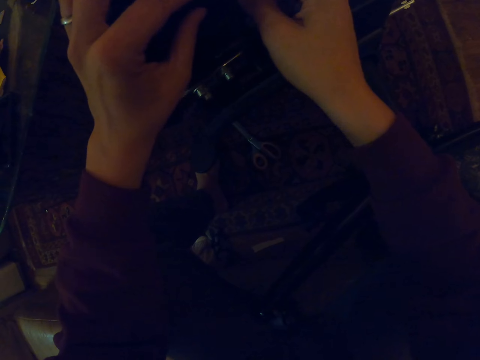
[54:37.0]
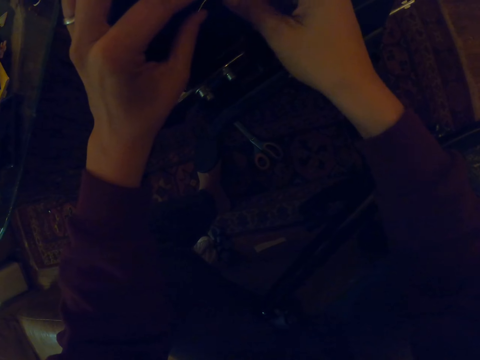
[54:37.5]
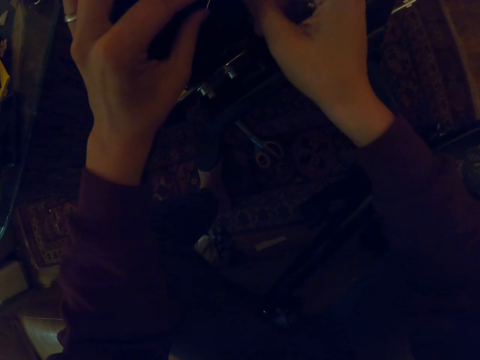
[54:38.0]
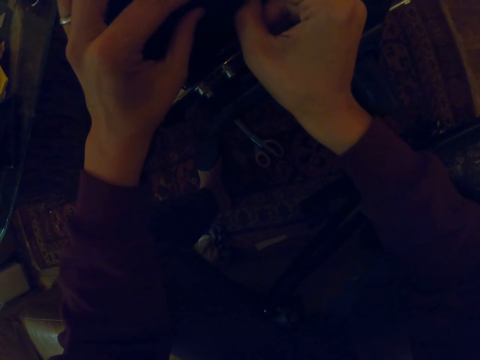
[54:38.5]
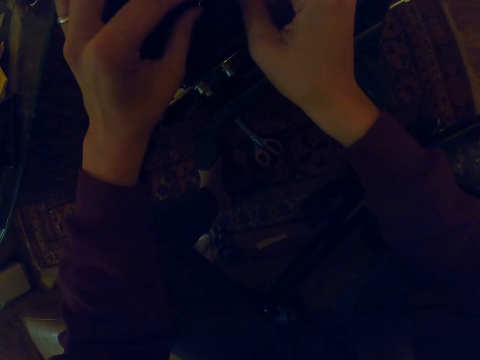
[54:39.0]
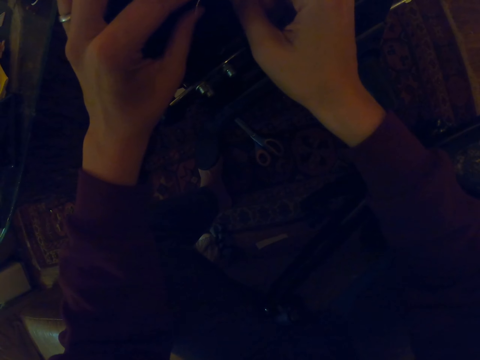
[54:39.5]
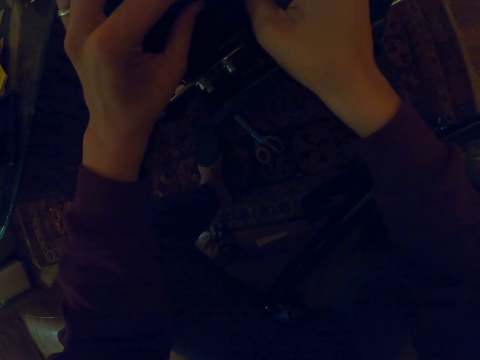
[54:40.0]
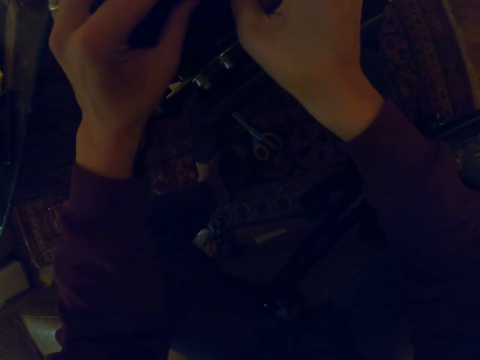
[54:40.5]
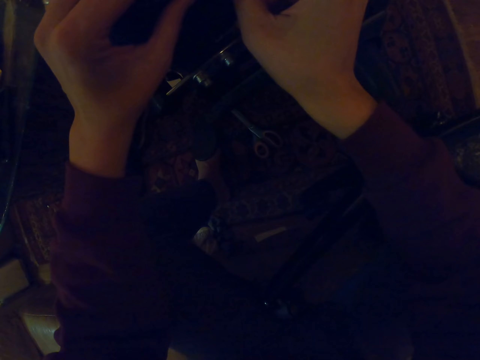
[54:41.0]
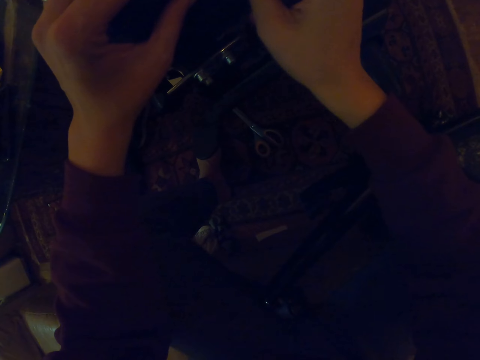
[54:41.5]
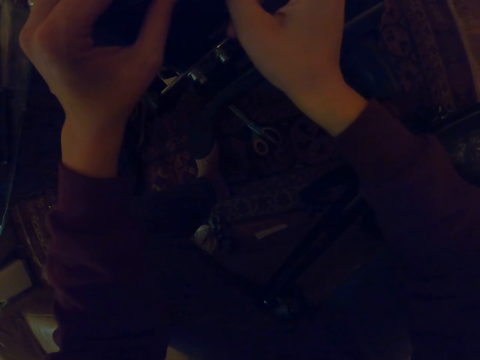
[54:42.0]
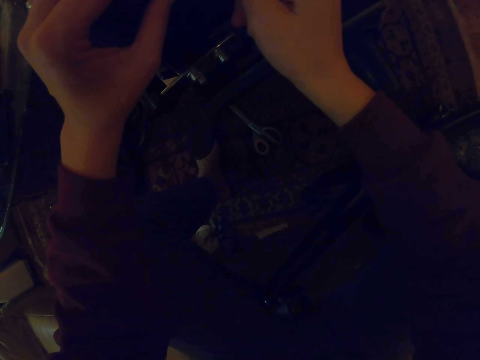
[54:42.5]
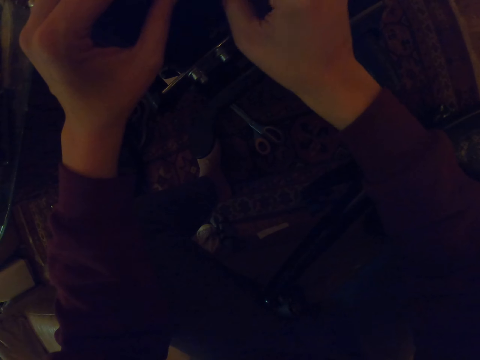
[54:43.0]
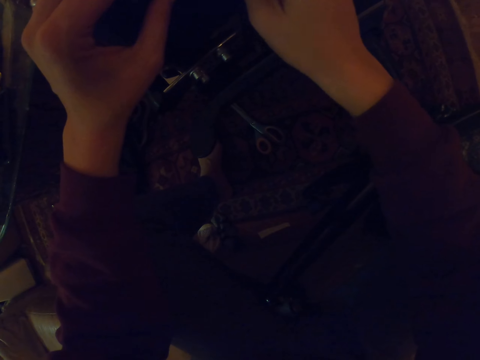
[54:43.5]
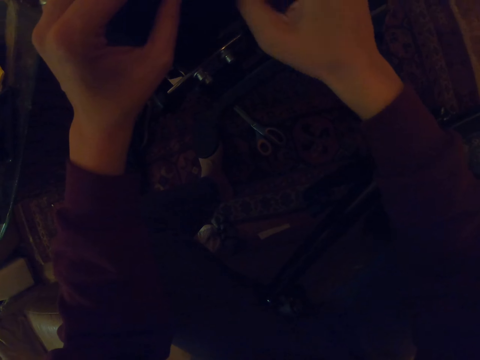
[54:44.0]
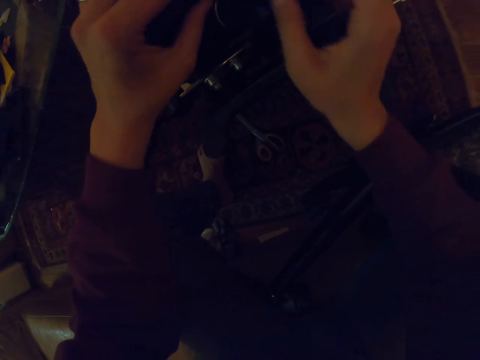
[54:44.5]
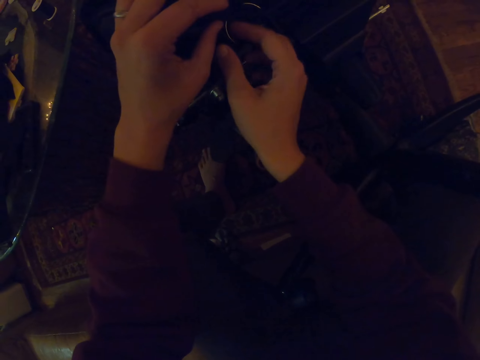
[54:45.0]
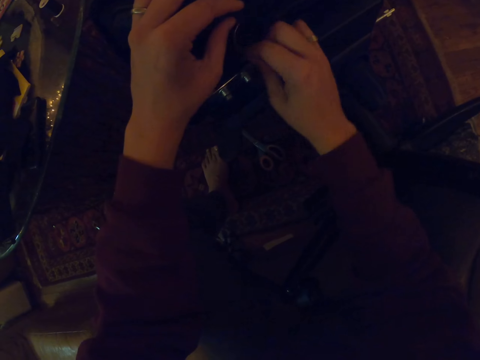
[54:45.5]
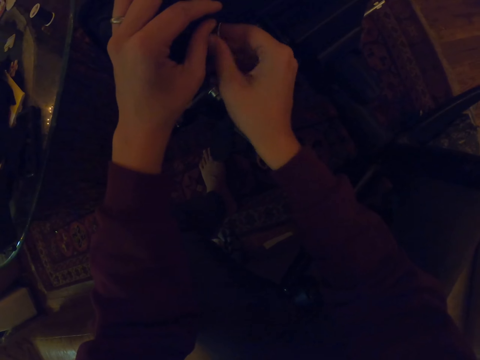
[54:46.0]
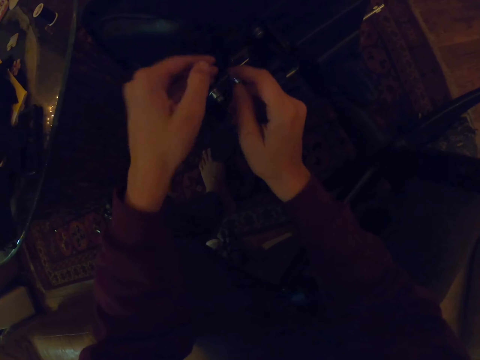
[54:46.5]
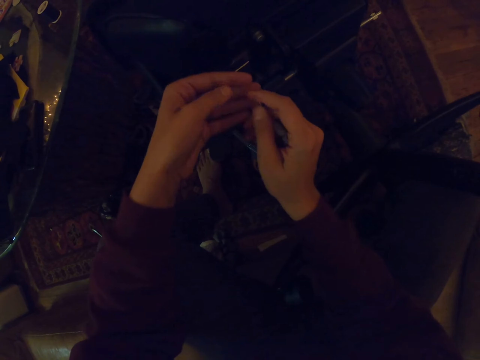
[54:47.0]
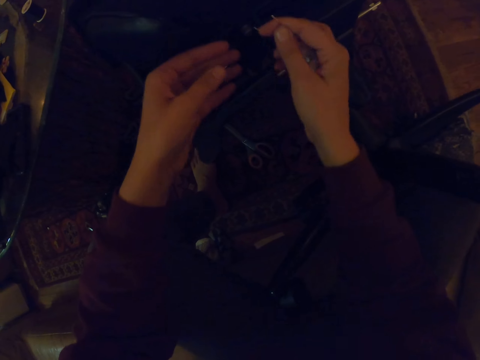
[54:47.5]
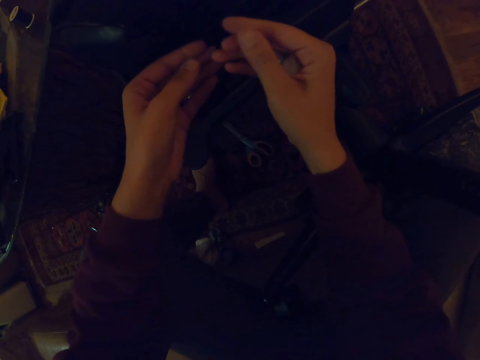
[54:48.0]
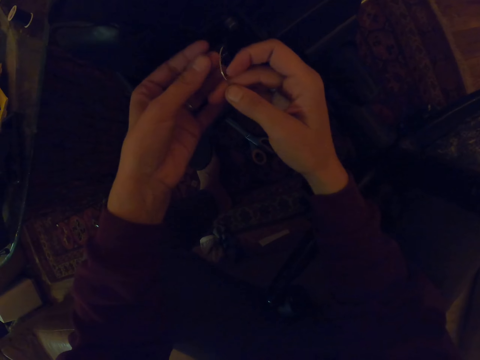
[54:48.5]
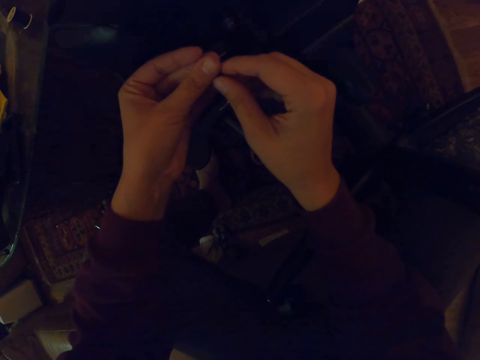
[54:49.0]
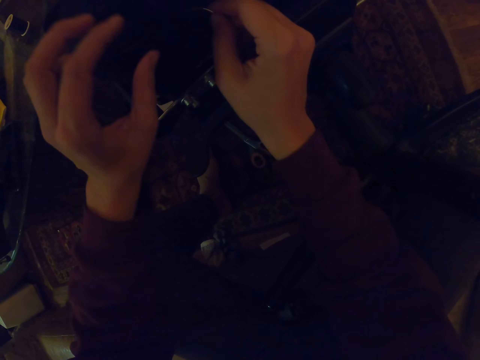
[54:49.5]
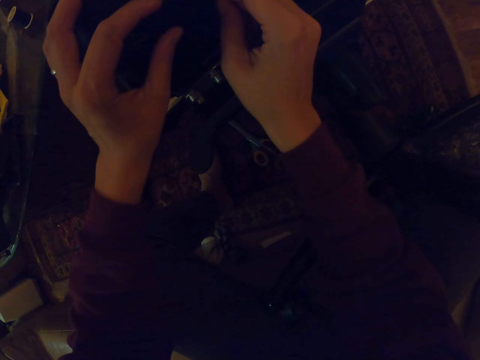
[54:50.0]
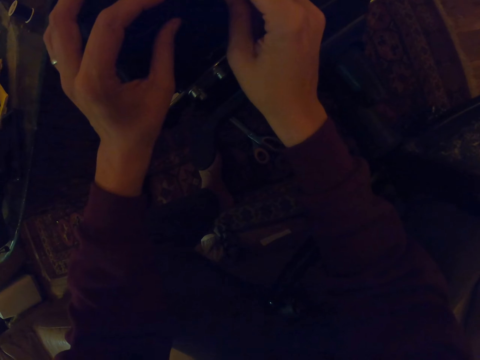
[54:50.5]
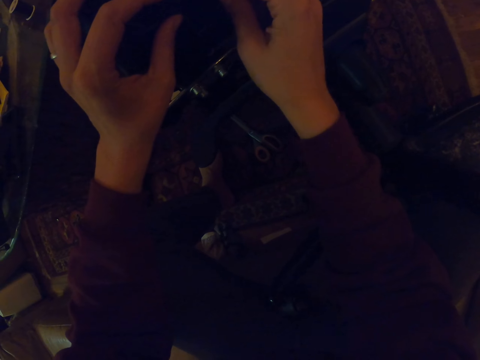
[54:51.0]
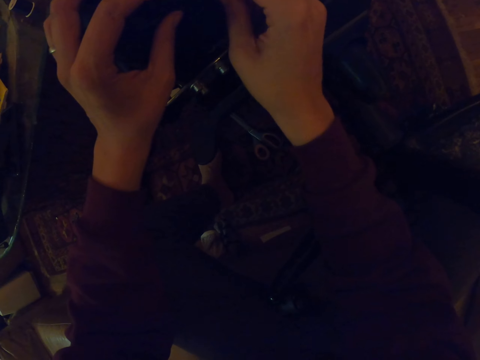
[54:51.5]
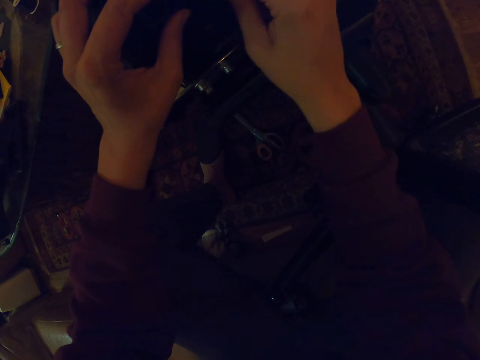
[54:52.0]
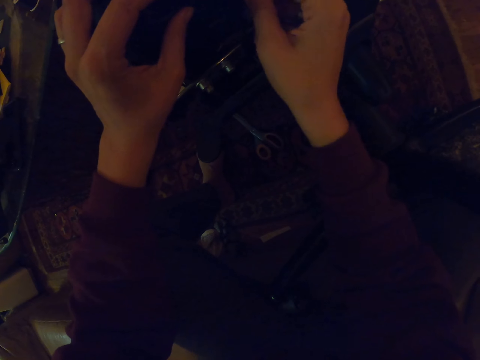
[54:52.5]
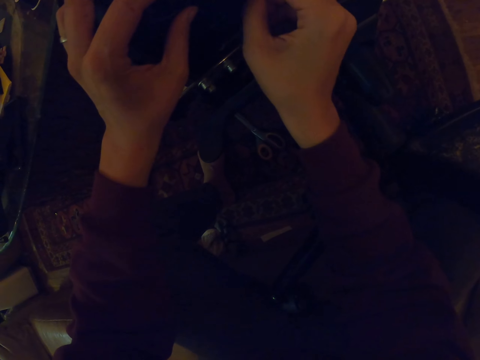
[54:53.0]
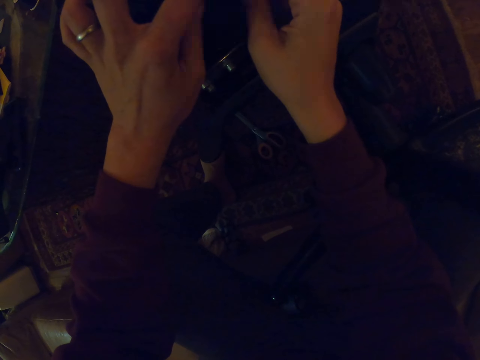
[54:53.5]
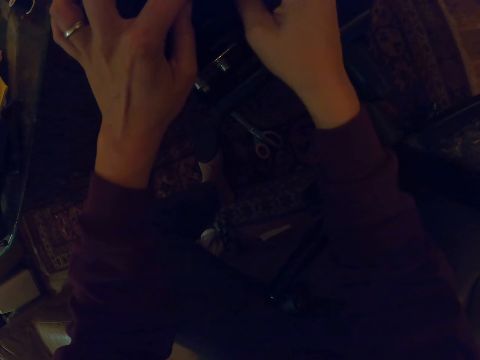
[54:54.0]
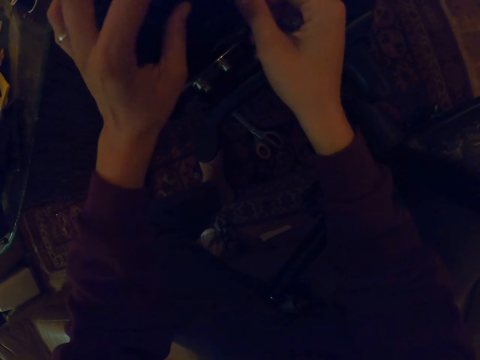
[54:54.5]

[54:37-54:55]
The camera wearer sews a material with a needle. They pull the thread. They hold the needle. They fix the office chair. They sew the material with the needle.

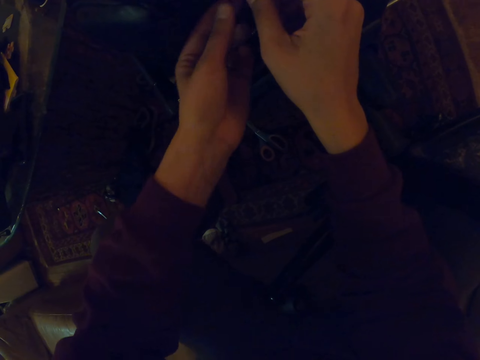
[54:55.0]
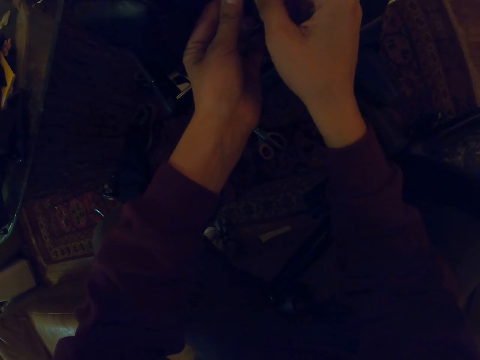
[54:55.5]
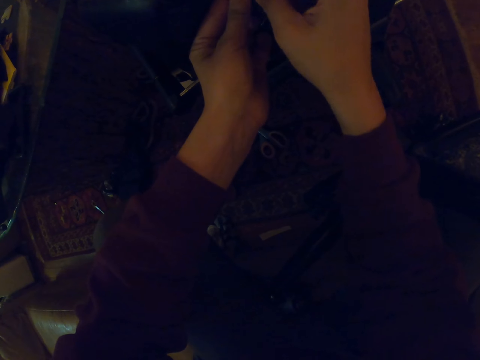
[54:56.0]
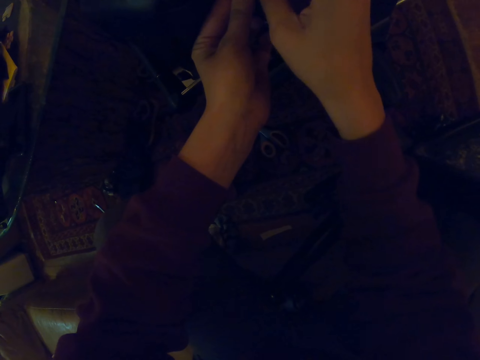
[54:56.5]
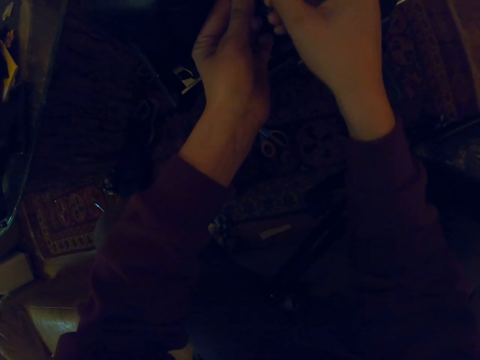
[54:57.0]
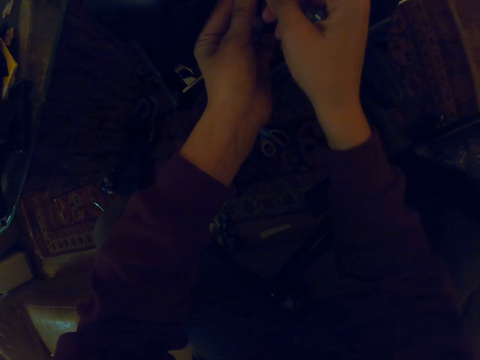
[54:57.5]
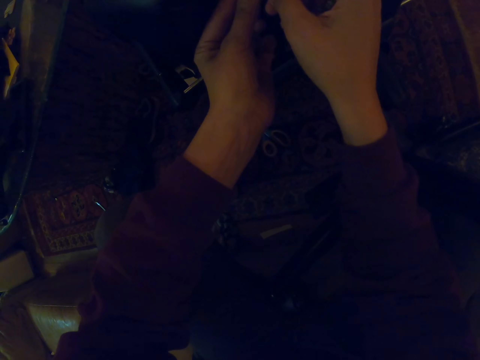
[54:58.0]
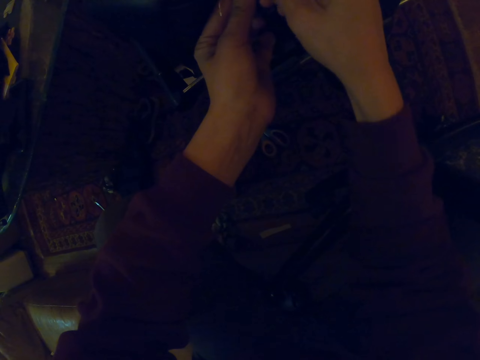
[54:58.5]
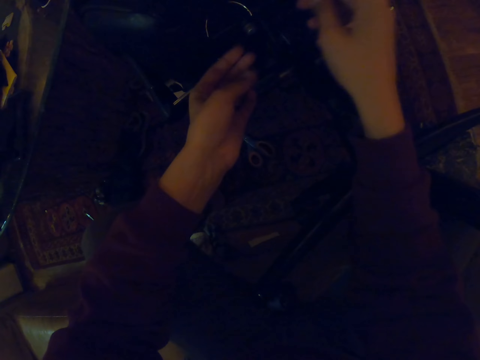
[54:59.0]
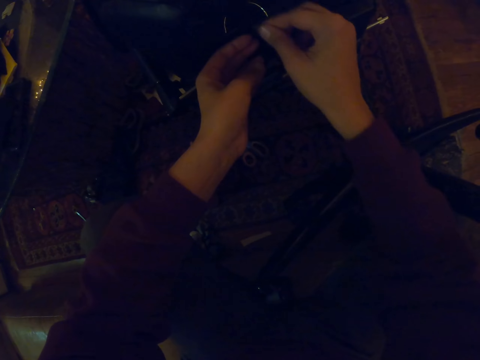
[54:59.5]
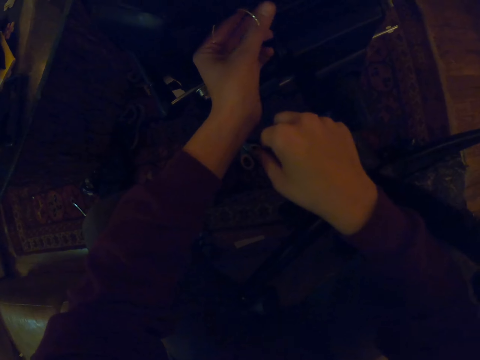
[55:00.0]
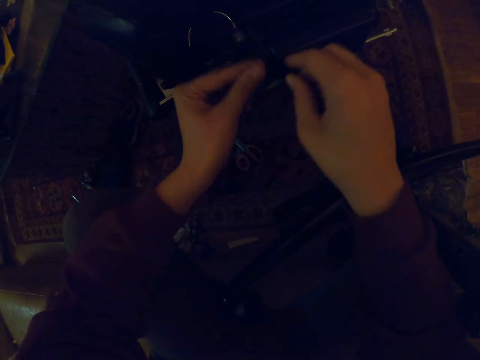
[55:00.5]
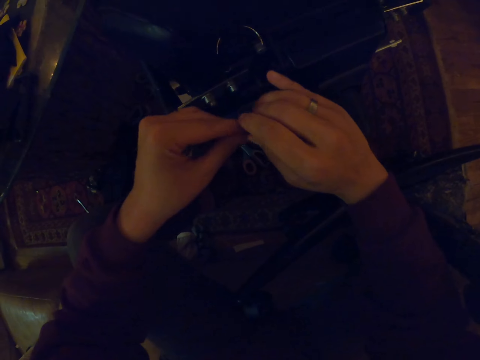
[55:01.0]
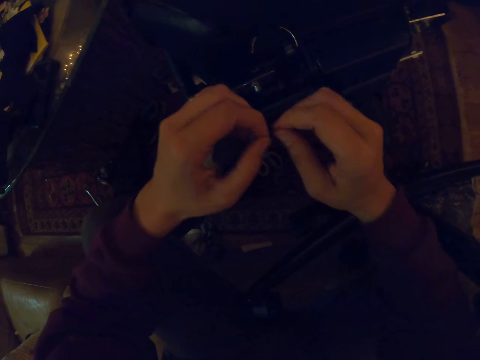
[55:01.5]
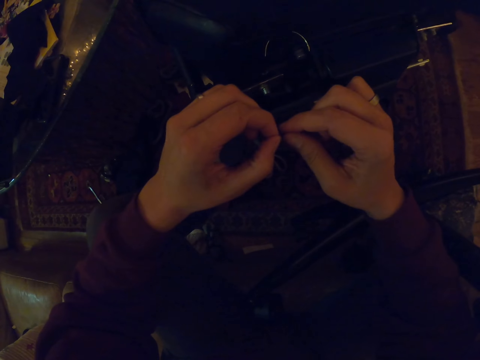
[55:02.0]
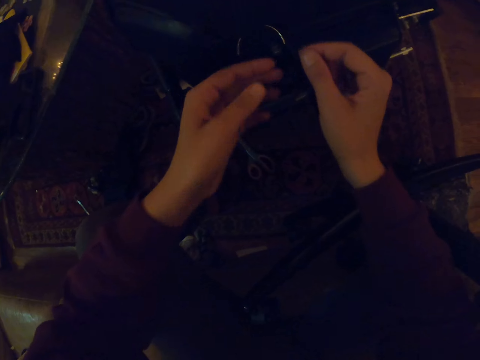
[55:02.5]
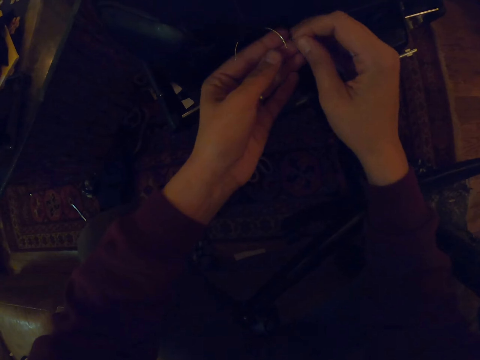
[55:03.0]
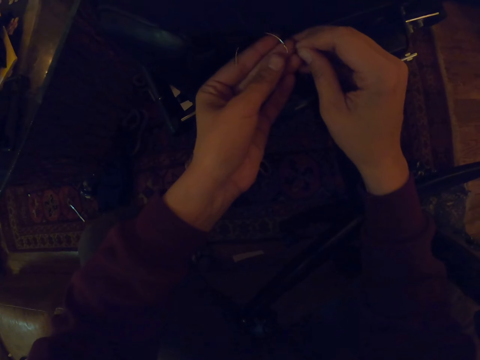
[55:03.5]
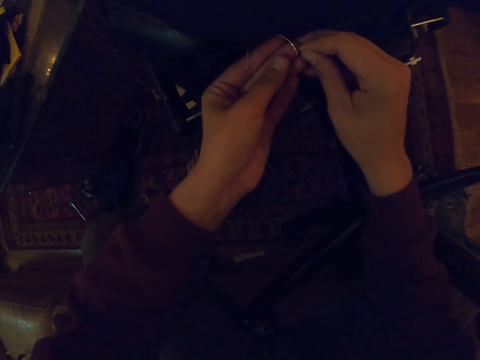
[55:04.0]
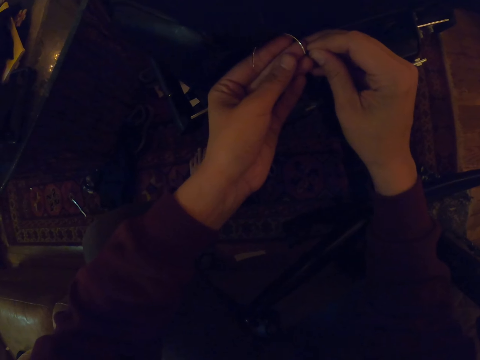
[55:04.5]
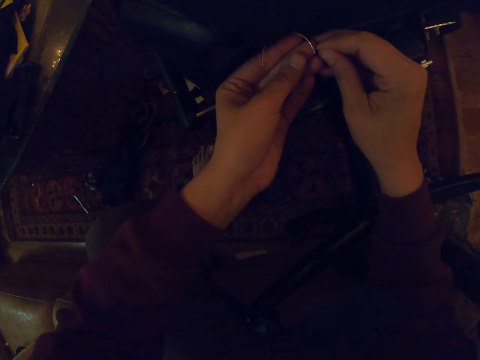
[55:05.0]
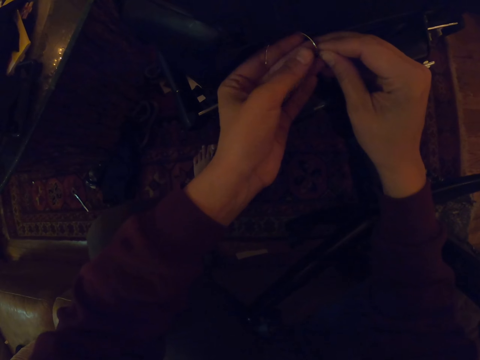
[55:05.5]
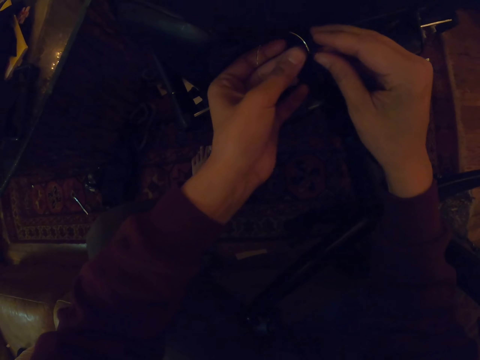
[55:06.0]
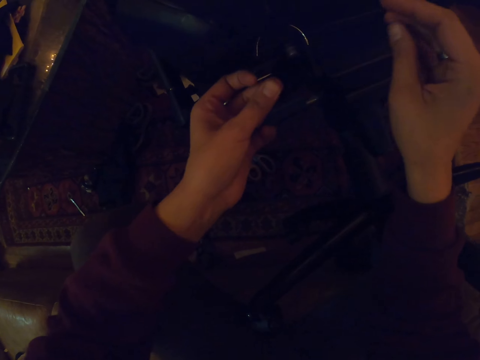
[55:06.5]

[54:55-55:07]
The camera wearer pulls a thread. They put the thread on the needle.
